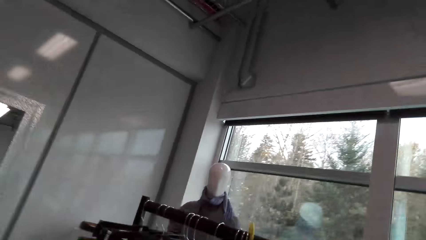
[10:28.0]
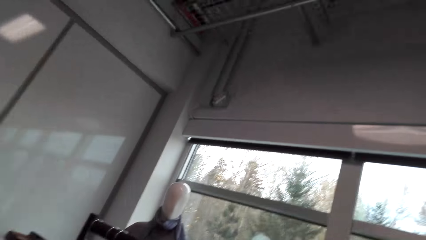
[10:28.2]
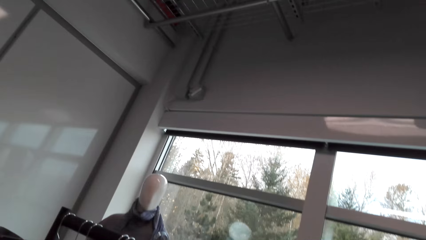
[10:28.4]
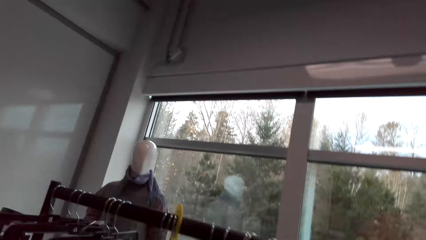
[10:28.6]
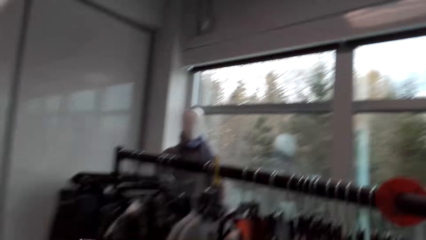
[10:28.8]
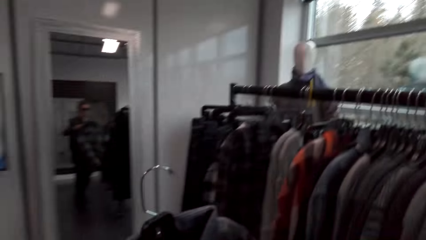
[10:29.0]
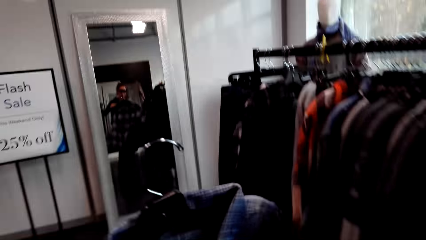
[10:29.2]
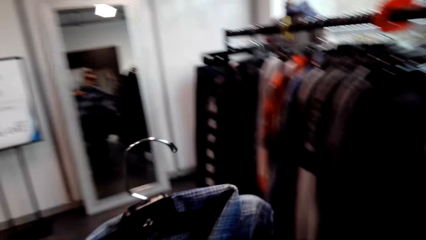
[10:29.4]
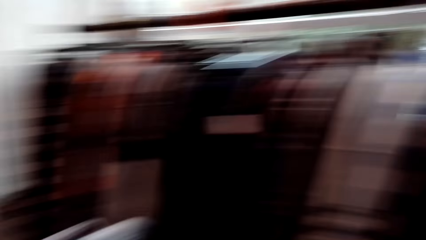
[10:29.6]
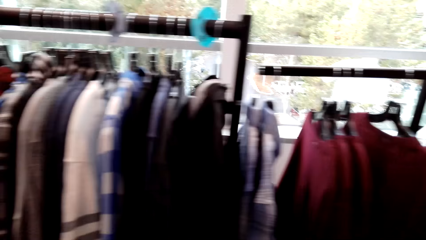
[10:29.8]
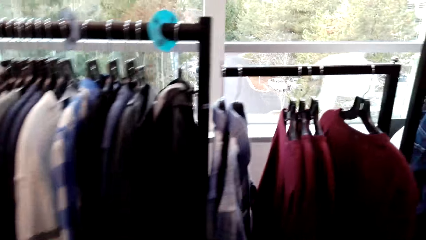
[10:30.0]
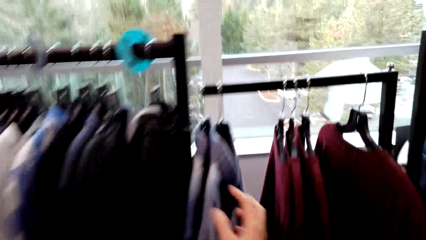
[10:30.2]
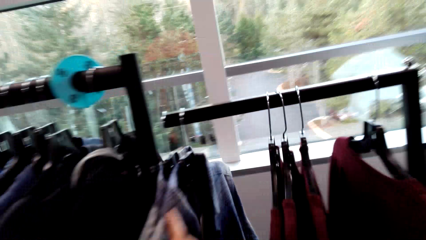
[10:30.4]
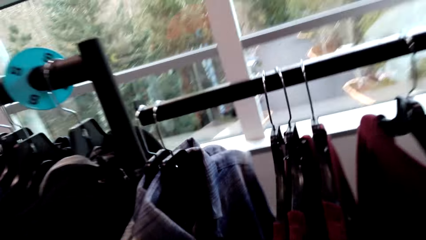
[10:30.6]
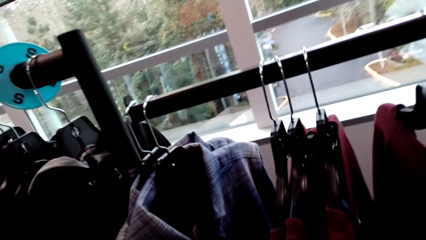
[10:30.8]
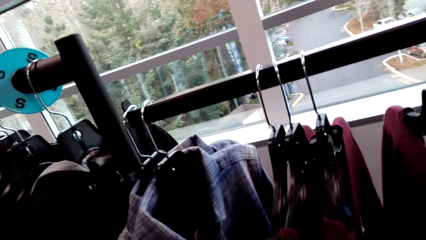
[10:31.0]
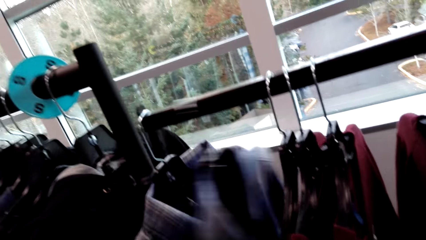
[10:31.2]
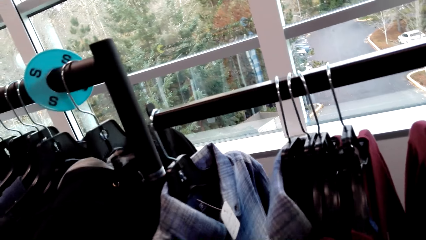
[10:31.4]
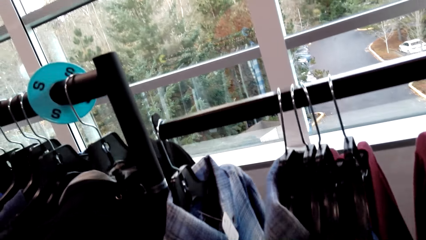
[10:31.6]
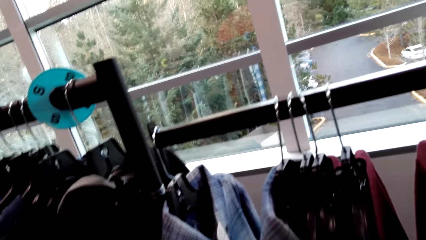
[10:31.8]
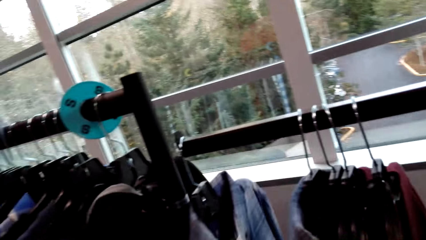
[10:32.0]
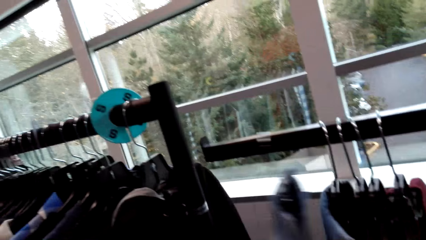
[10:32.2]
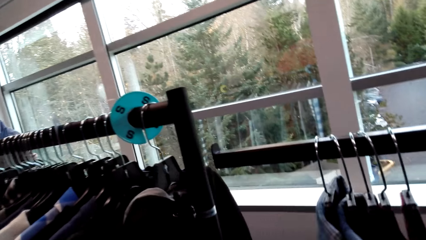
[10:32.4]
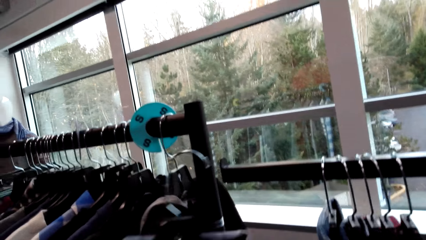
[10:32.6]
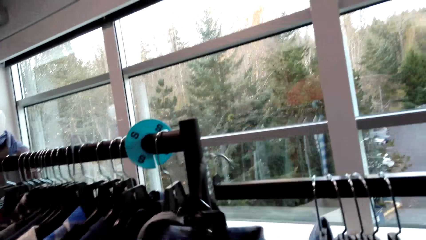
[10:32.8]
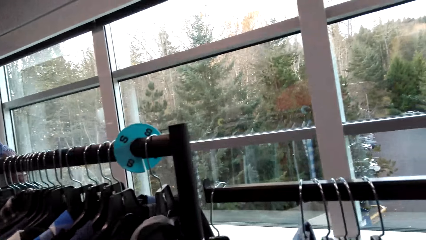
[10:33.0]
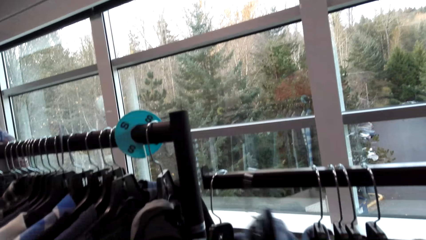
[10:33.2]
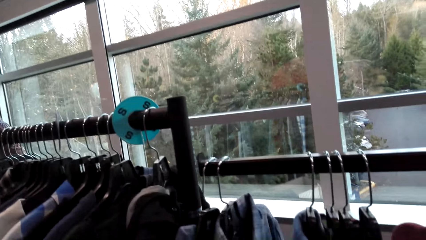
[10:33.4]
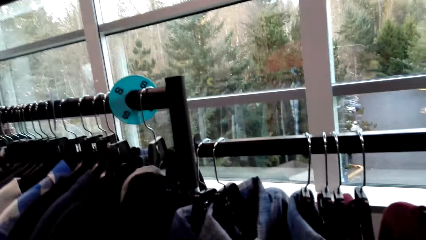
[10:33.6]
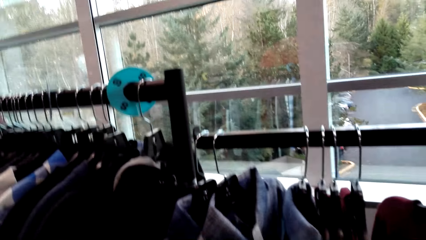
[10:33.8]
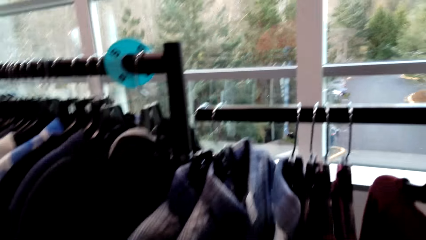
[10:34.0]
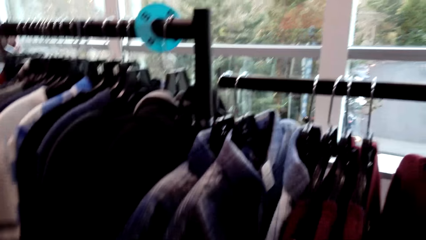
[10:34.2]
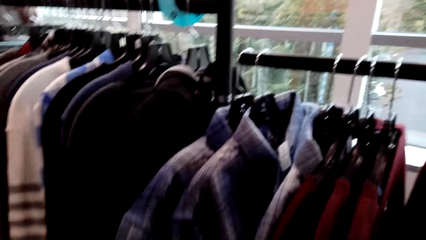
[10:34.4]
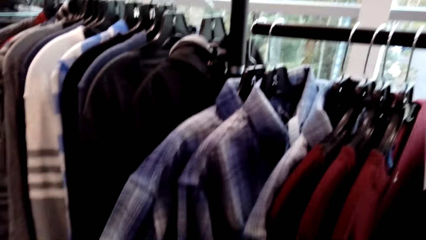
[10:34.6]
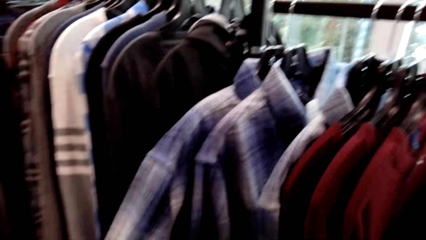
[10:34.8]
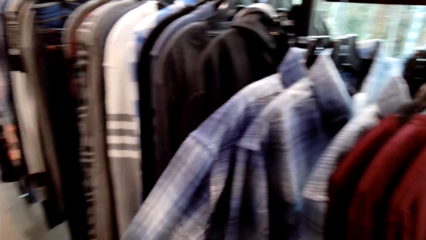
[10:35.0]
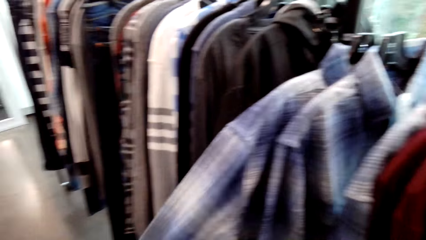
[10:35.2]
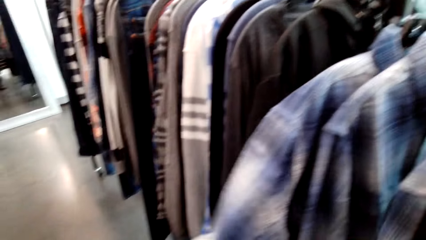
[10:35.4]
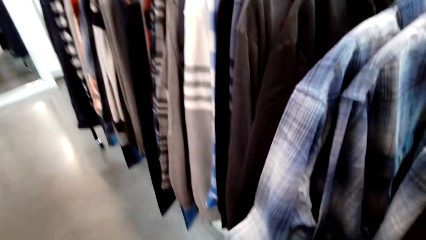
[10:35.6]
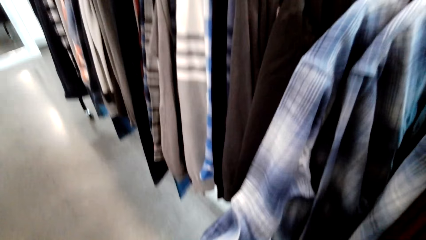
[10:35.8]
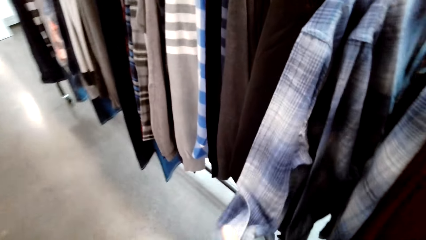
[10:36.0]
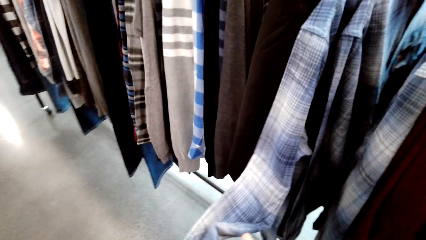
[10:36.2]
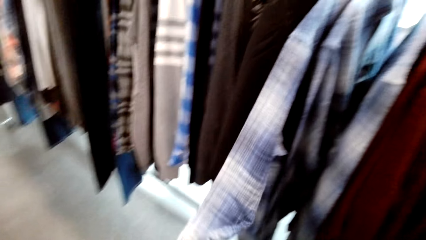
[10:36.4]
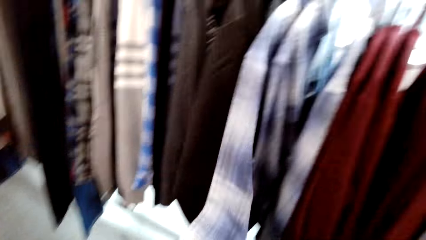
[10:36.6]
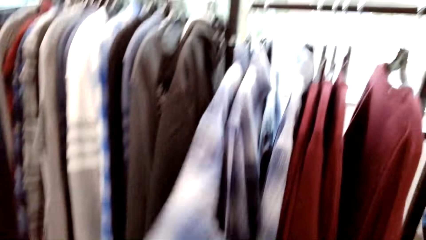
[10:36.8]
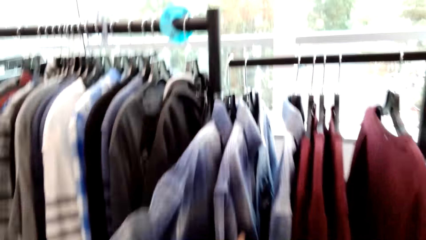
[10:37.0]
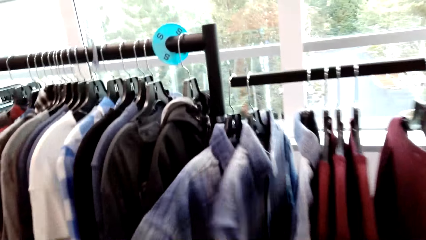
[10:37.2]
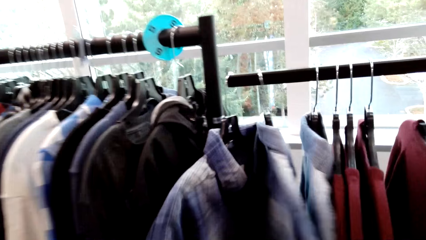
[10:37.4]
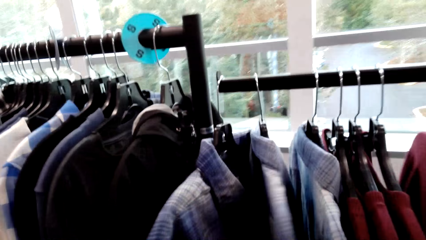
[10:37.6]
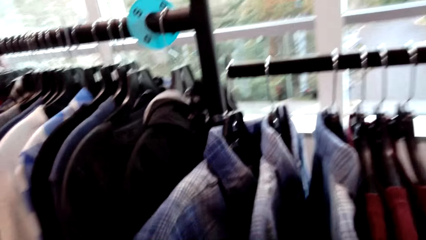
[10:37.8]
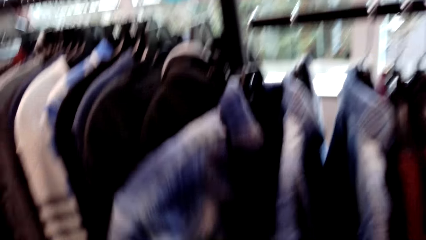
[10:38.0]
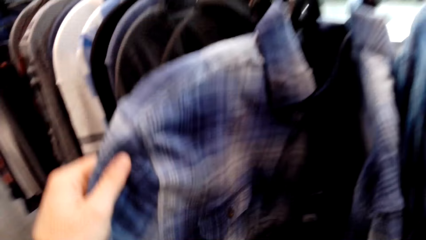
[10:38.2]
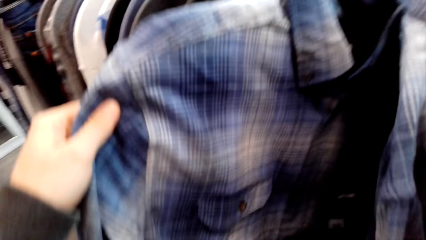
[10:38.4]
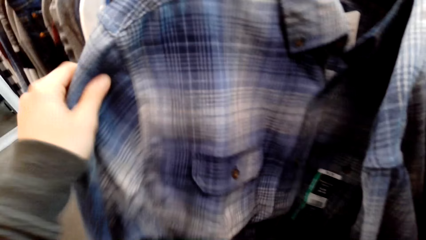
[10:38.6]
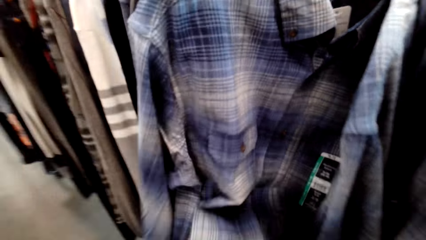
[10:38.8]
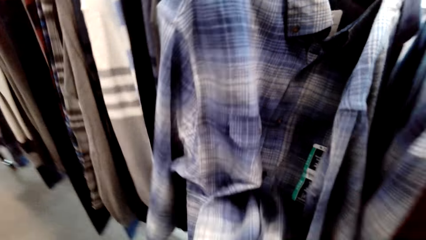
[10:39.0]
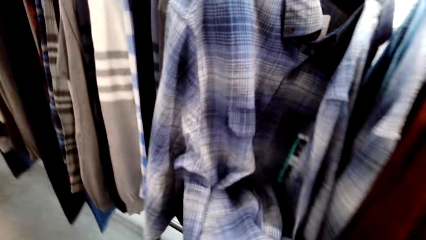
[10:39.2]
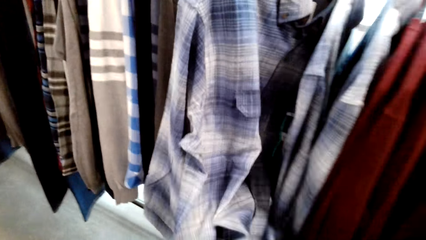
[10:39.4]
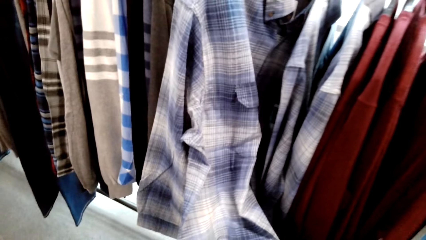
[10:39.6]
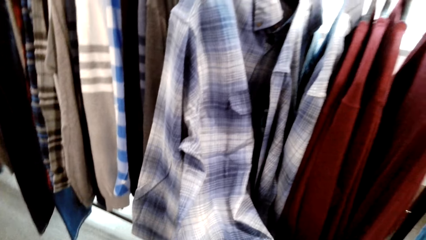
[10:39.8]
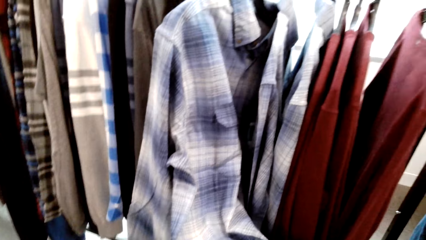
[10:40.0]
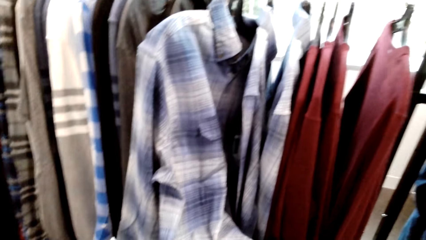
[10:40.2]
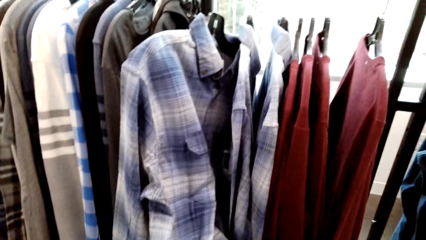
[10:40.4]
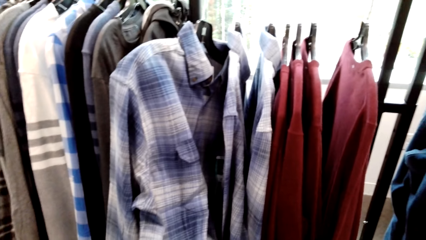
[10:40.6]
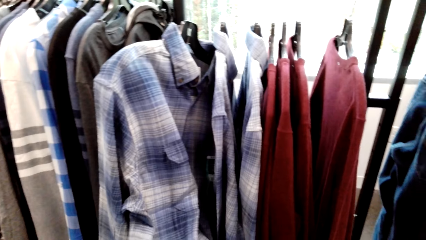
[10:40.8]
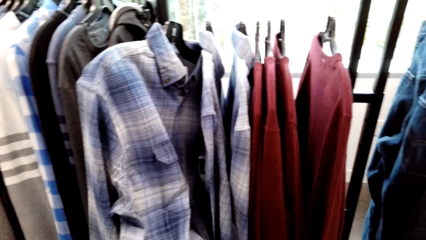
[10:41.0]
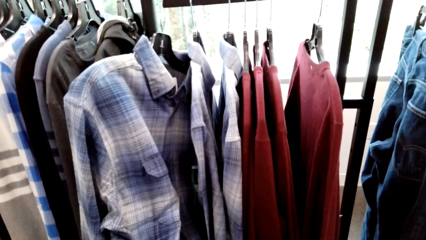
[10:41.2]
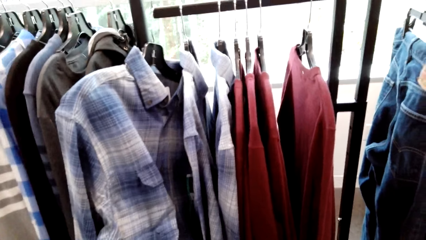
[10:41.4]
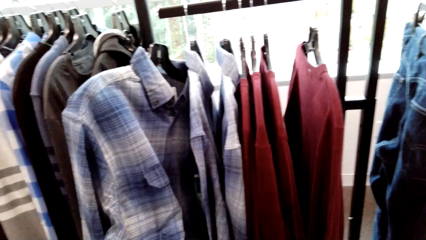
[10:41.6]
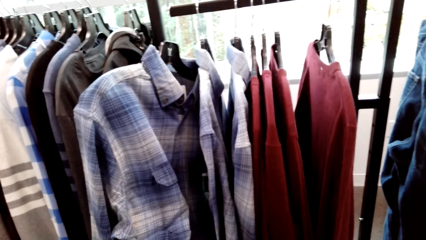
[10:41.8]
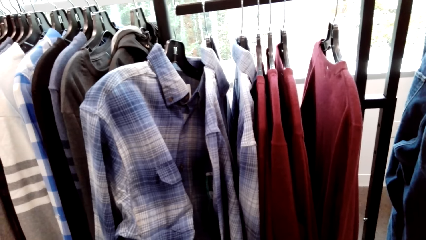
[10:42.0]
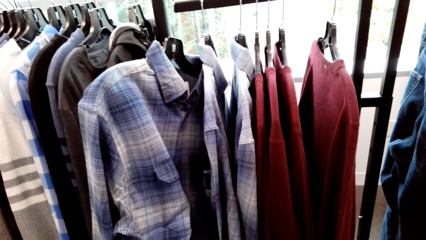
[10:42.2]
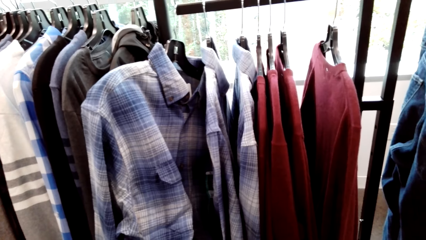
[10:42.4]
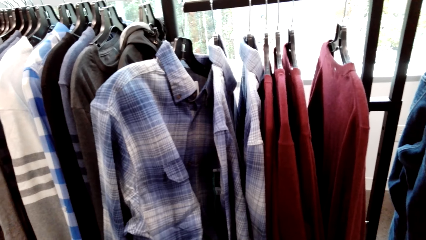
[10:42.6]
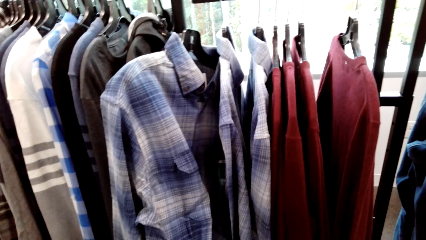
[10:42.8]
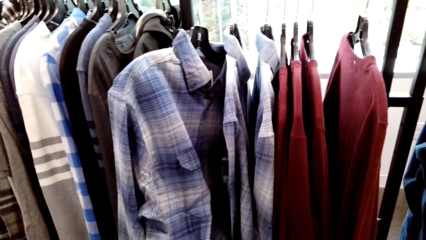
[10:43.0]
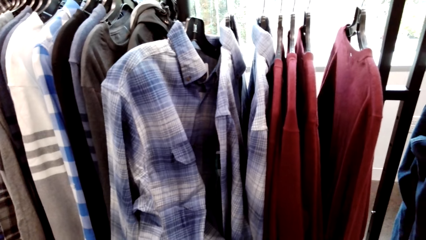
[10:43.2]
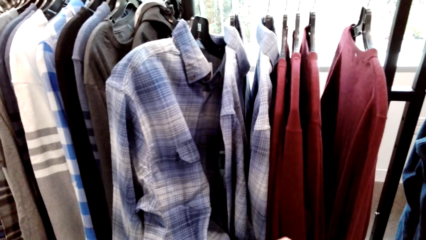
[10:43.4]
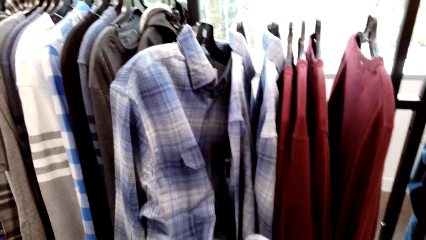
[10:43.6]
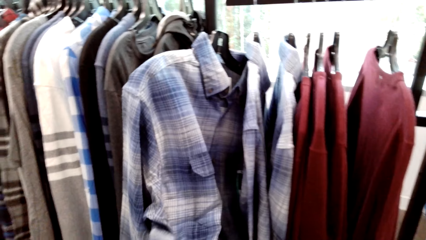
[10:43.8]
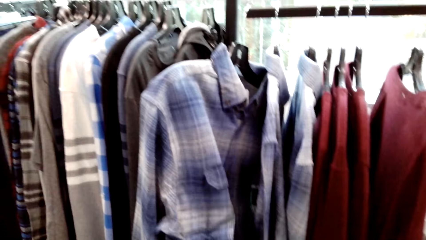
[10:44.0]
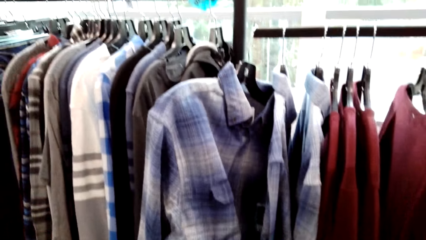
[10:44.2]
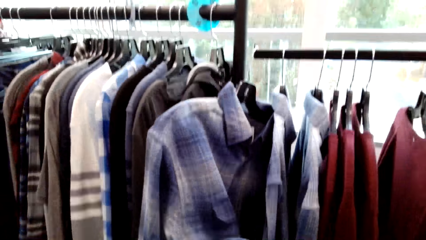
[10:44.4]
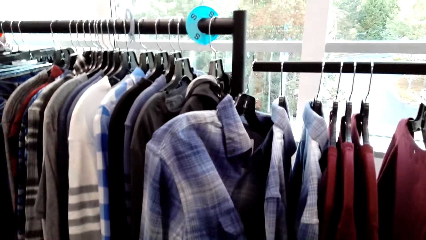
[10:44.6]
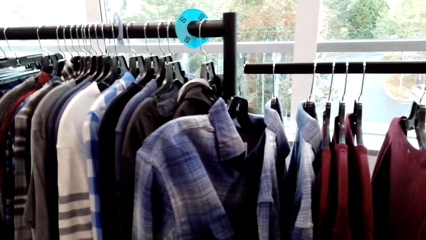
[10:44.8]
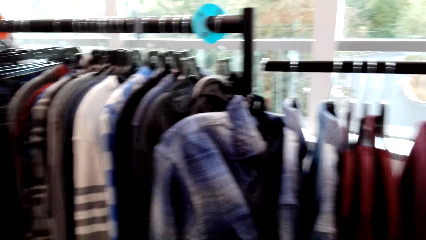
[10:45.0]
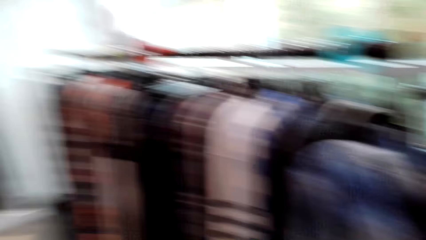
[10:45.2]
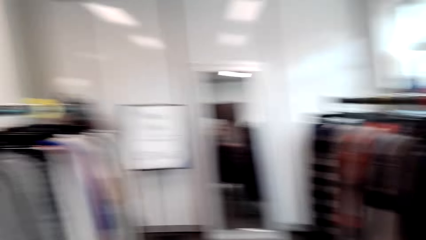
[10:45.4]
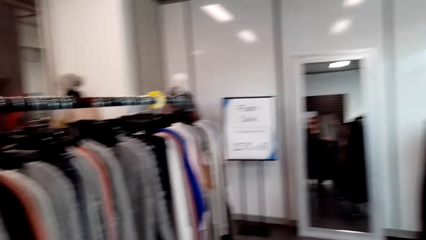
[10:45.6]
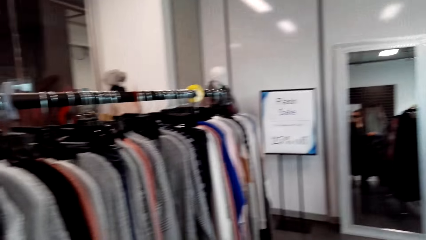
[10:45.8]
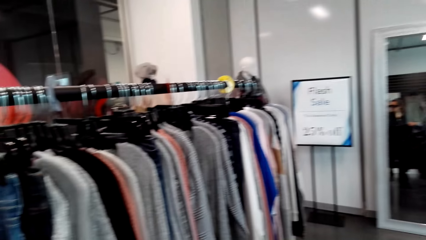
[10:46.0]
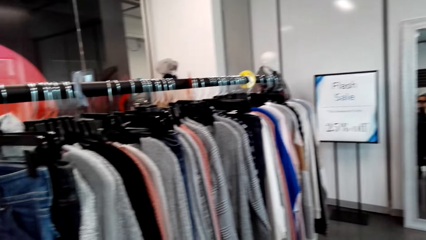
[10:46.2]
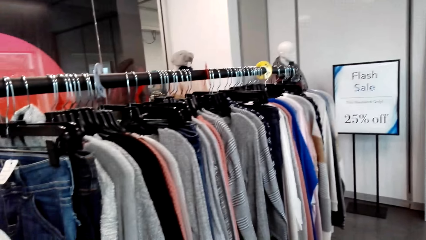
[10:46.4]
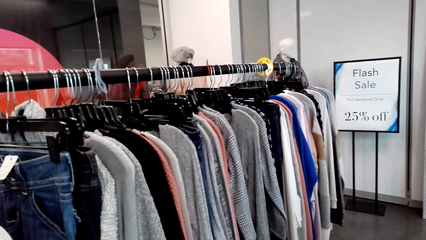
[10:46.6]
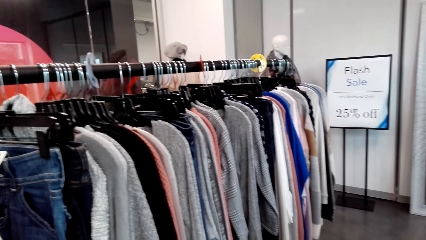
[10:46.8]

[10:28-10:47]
The camera wearer checks out the shirt. They pick the shirt. They hang the shirt on the hanger. They check out the clothes.
